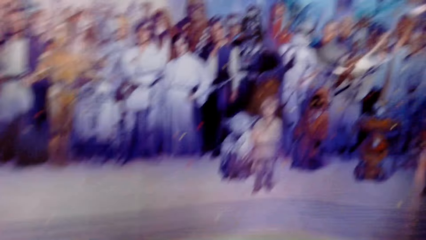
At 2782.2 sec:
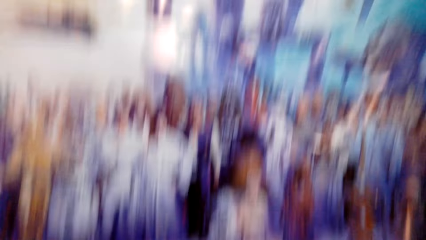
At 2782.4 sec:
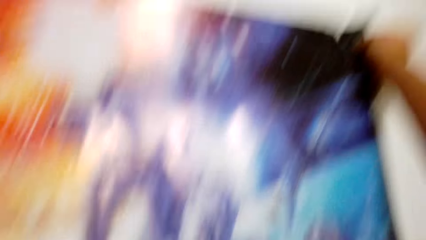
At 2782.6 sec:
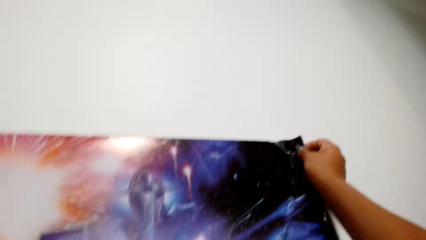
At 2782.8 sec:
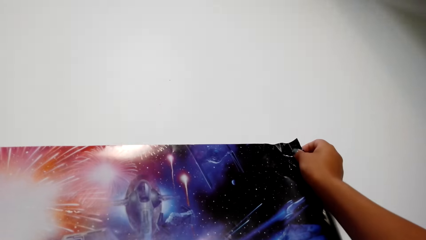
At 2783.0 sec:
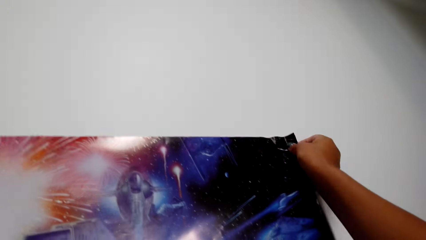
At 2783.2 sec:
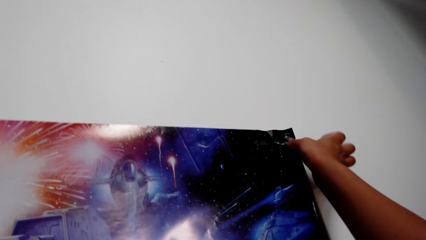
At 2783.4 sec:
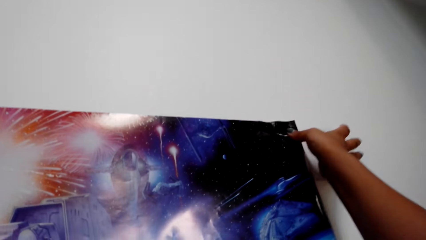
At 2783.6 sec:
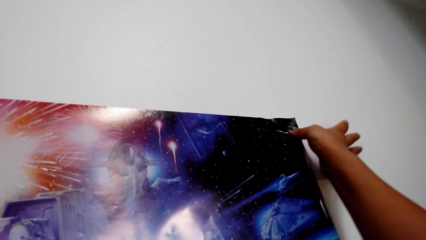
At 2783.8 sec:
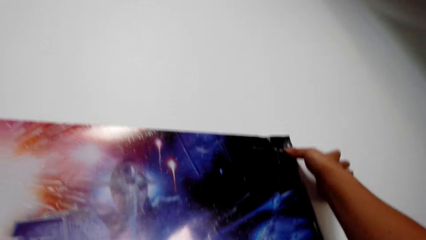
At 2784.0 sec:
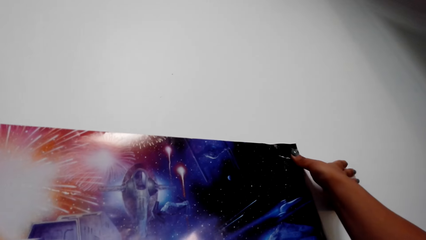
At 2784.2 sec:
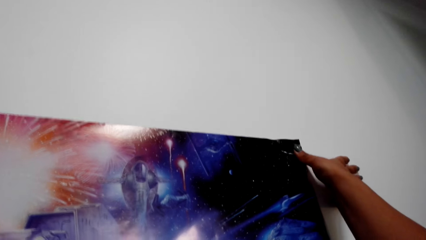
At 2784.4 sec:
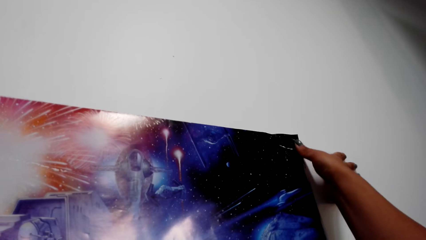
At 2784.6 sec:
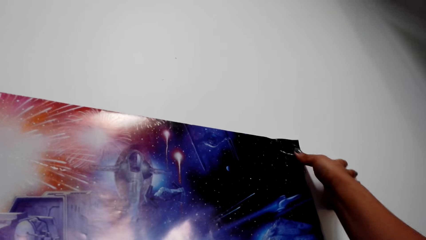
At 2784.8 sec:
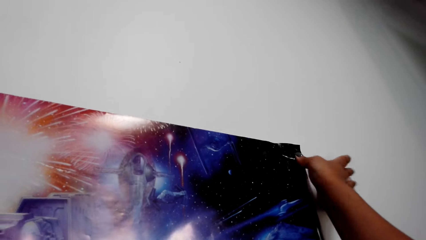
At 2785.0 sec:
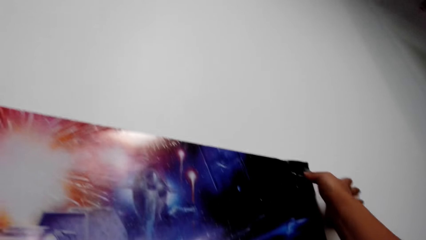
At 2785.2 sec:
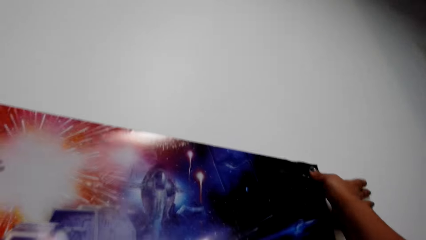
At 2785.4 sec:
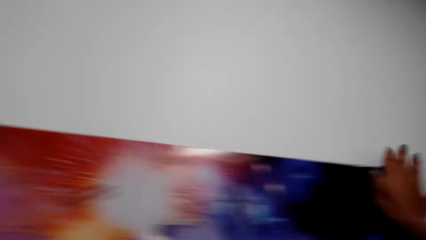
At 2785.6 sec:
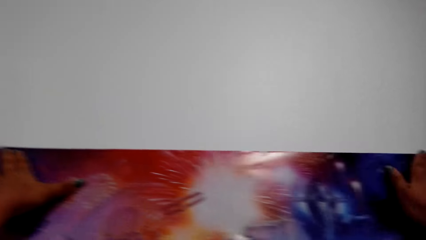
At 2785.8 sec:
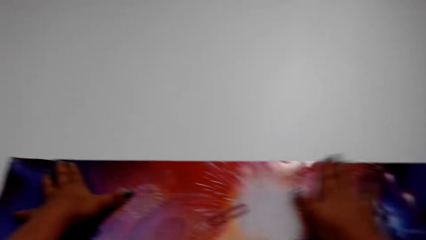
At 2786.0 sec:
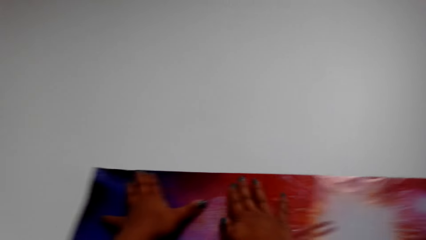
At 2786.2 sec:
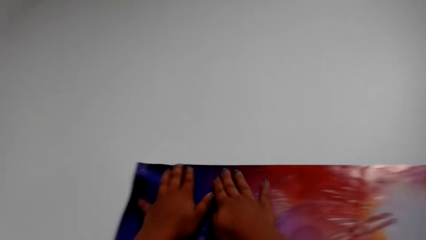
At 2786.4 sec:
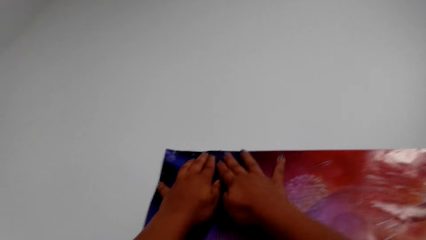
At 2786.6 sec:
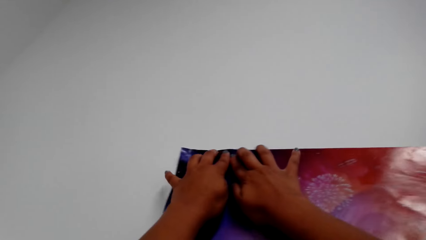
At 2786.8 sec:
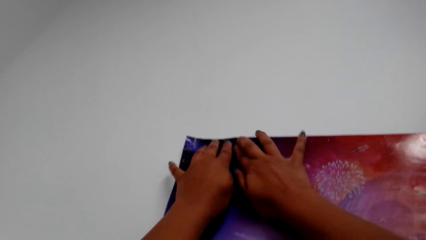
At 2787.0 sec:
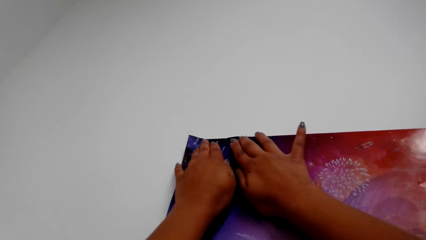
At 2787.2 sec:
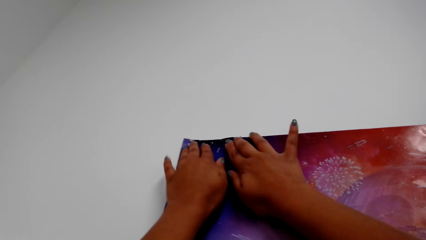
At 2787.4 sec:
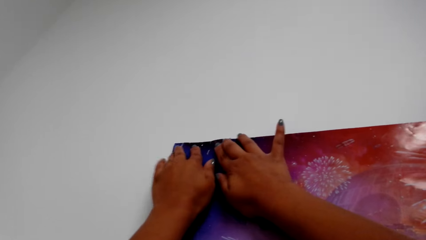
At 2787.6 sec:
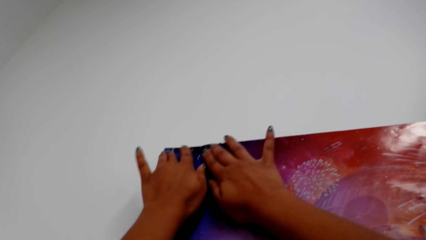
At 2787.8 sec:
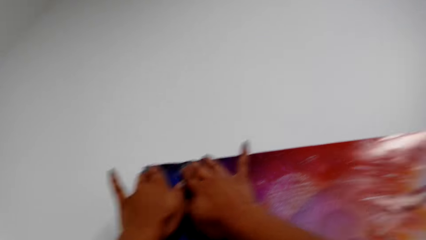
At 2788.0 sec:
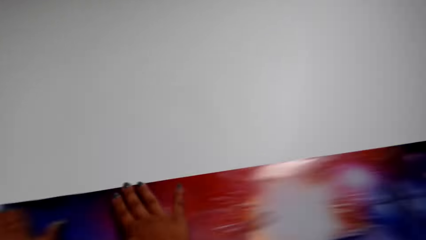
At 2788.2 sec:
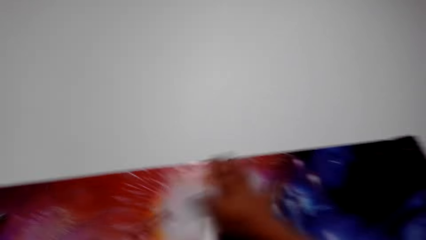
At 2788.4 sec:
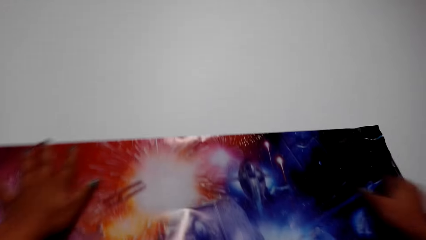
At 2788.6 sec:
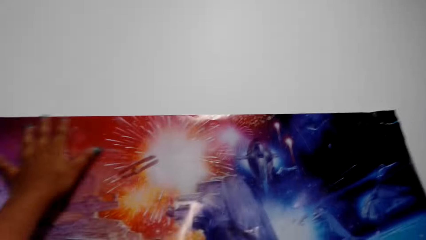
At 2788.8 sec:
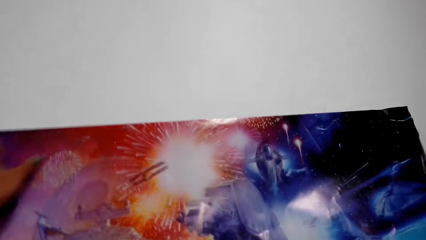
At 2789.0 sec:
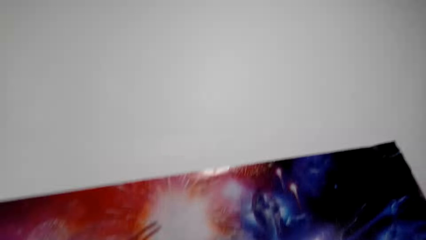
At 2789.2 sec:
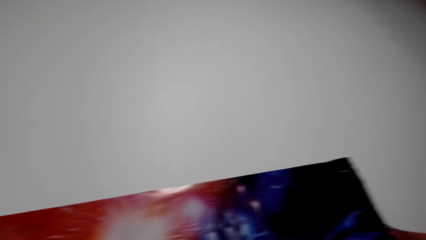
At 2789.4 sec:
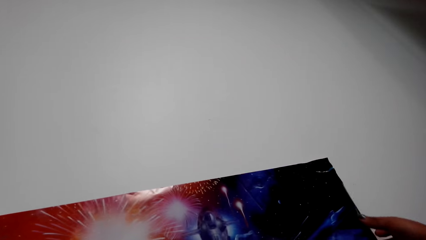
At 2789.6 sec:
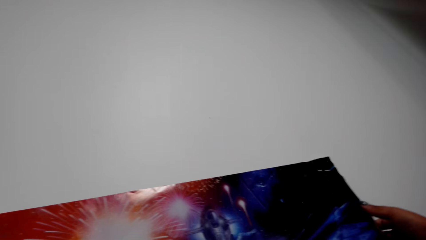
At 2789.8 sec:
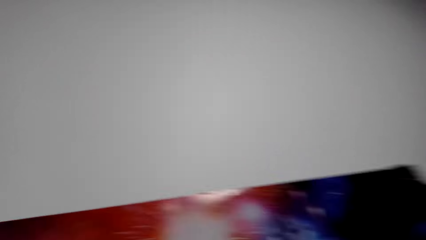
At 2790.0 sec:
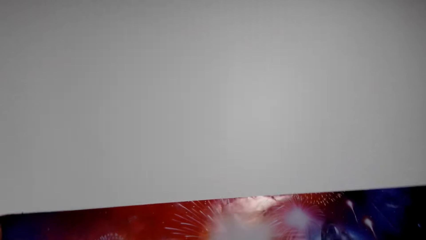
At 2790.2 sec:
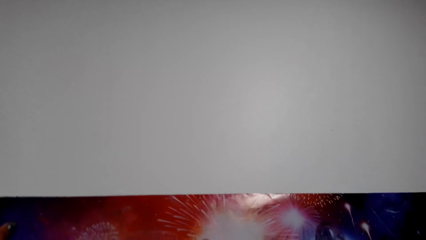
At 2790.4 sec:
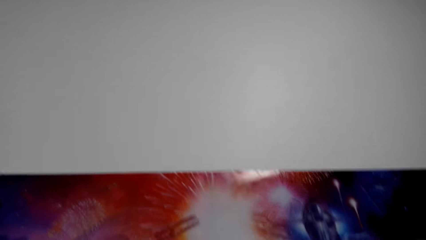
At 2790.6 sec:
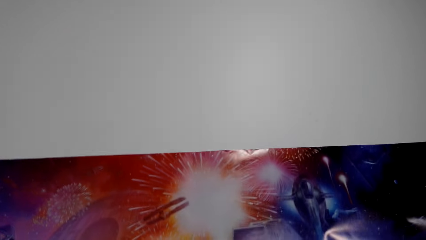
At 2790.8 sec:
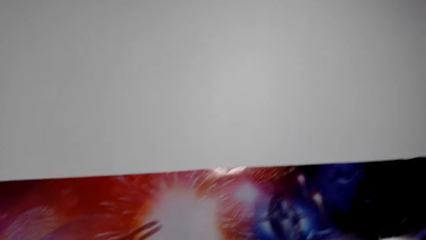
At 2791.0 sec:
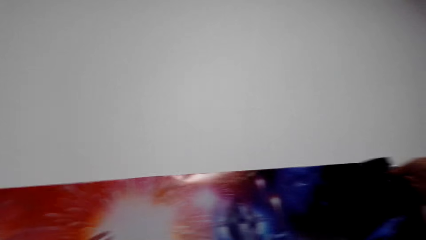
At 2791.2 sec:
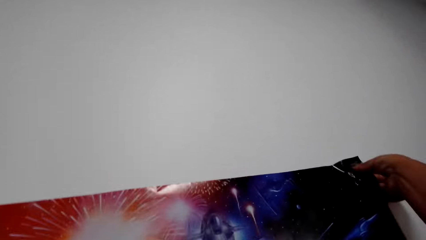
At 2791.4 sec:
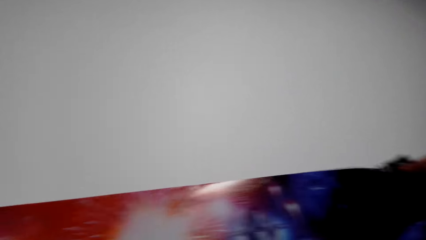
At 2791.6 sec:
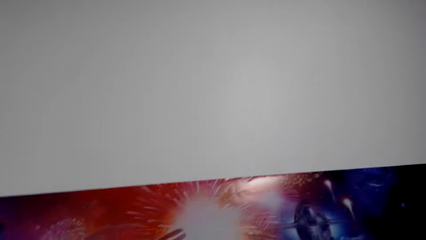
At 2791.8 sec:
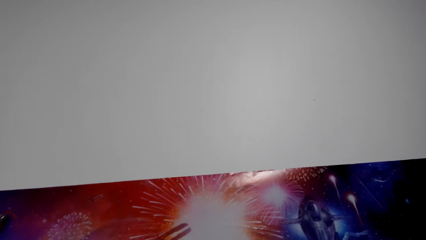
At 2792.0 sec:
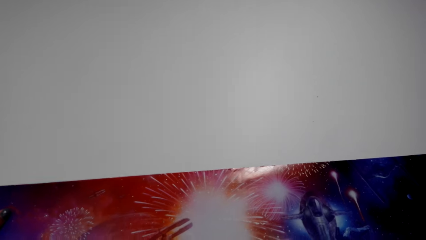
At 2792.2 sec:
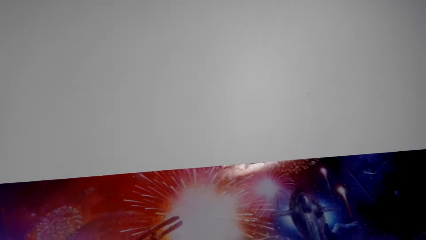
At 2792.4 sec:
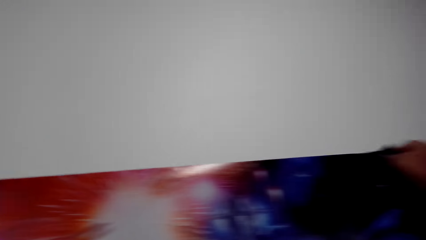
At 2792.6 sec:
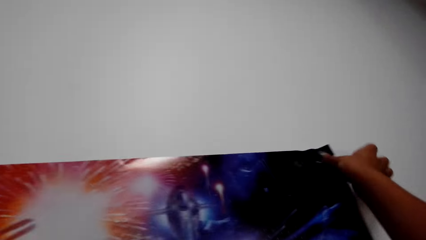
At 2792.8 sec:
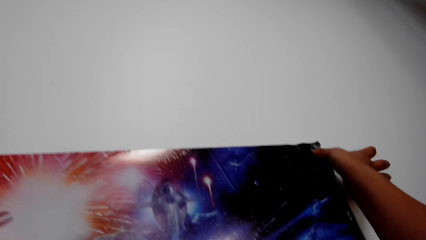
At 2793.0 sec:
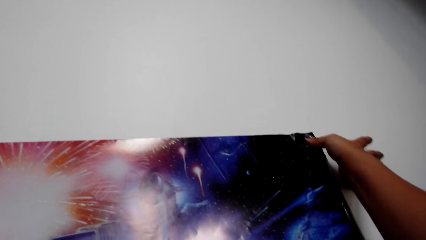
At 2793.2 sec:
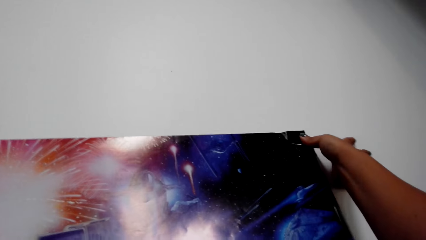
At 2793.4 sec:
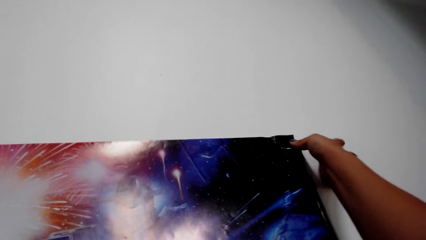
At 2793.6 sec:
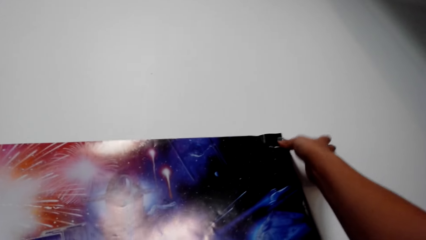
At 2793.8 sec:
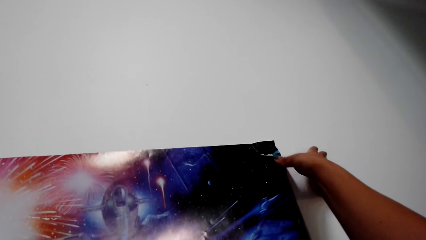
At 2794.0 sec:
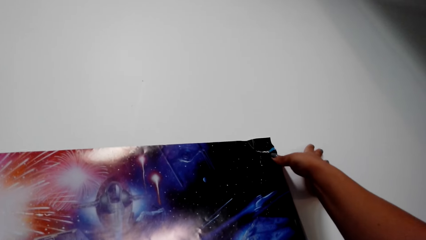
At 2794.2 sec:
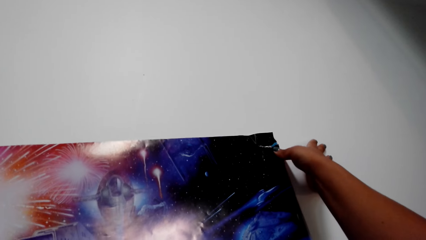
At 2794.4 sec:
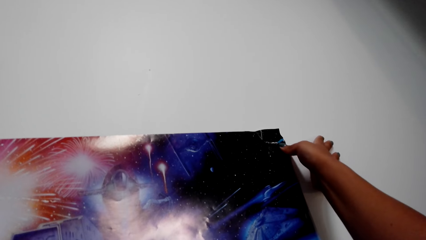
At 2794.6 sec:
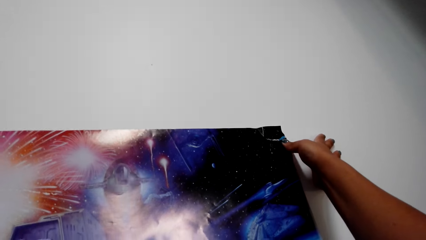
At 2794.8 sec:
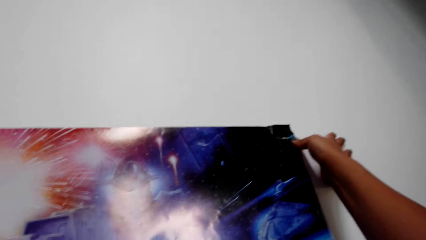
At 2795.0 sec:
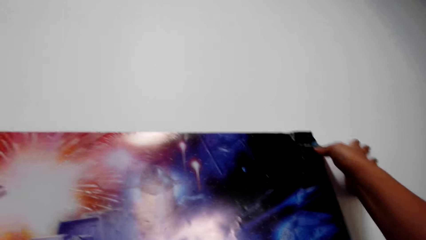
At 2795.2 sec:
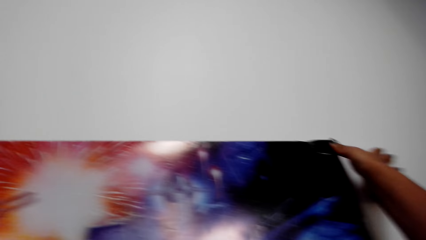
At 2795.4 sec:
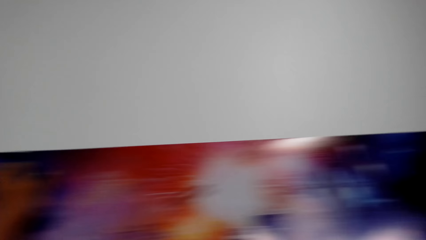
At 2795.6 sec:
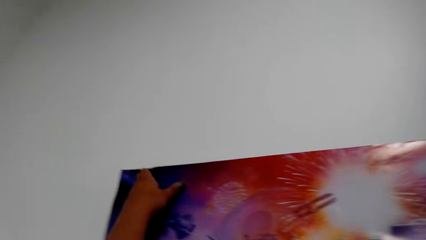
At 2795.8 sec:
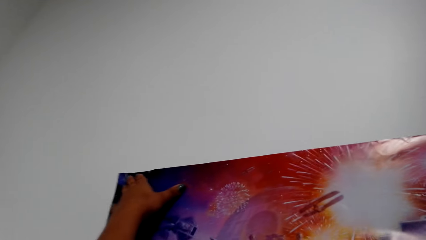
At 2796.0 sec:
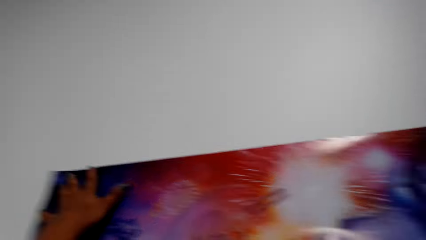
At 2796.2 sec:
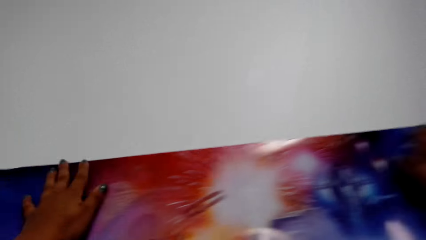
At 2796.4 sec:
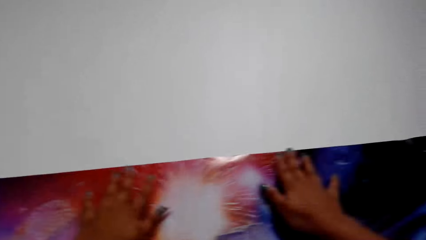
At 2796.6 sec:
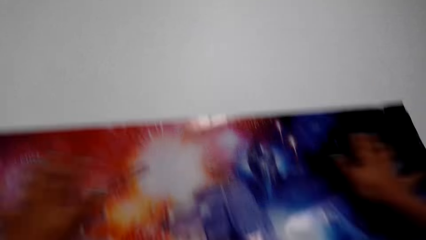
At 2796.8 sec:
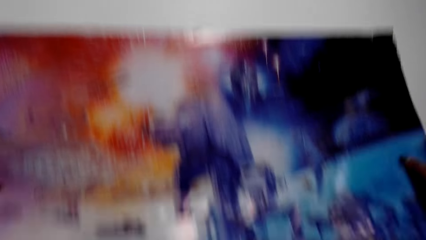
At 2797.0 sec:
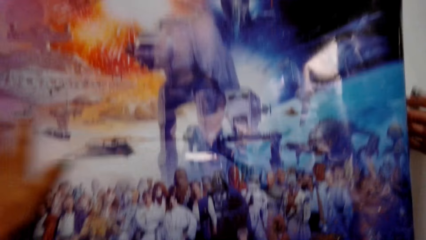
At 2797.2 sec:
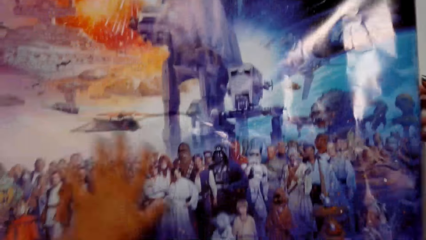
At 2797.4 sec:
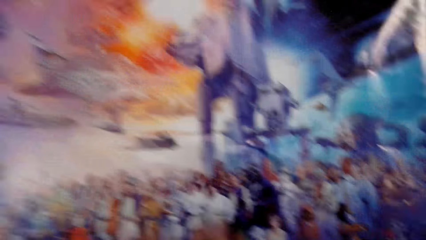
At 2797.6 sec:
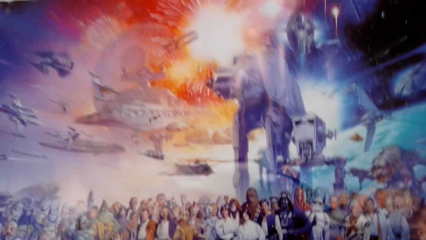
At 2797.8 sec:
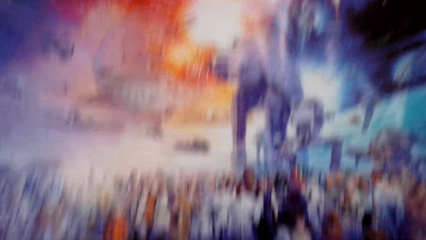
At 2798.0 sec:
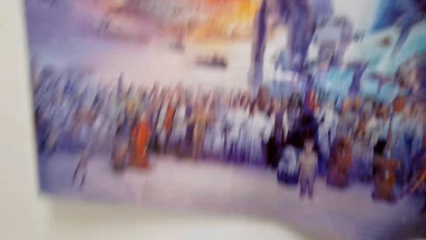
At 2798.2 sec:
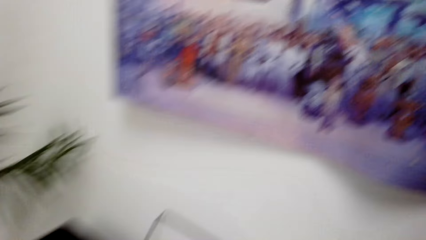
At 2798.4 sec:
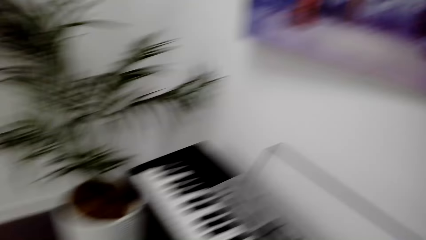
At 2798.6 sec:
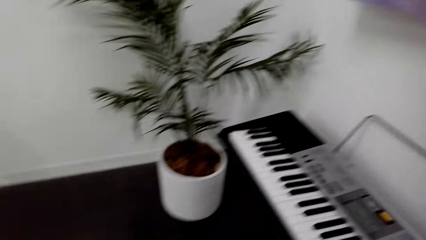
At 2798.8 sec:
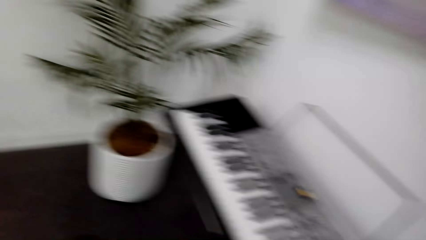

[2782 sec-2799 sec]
The camera wearer straightens a wallpaper. They press the poster on the wall. They attach a sellotape on the wall. They align the wallpaper on the wall. They attach the wallpaper on the wall. They straighten the wallpaper.
